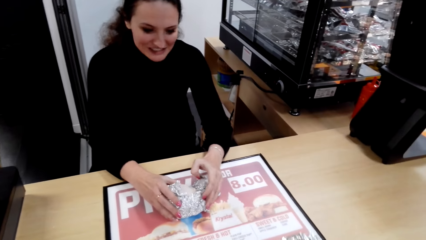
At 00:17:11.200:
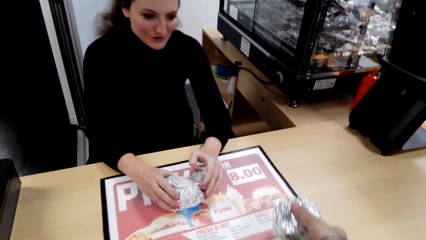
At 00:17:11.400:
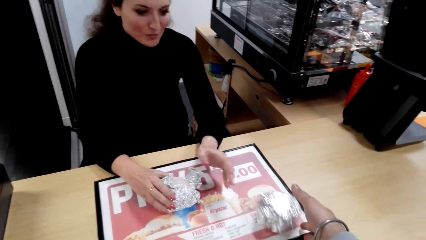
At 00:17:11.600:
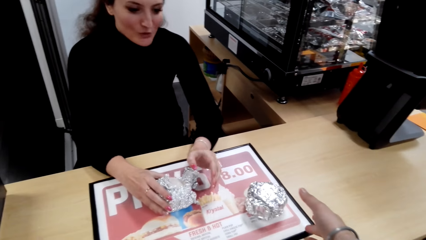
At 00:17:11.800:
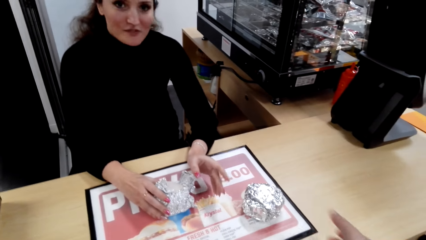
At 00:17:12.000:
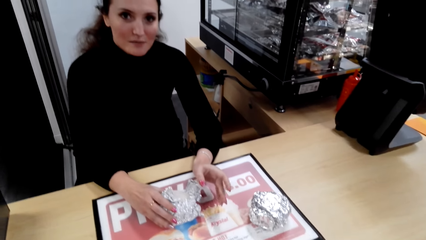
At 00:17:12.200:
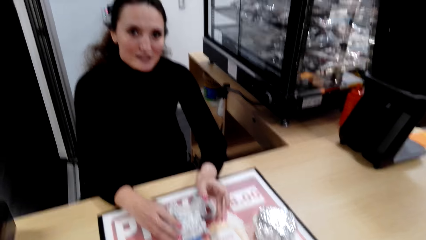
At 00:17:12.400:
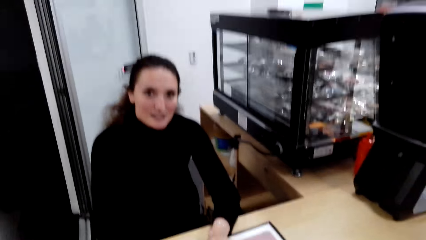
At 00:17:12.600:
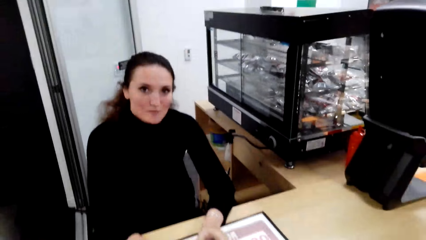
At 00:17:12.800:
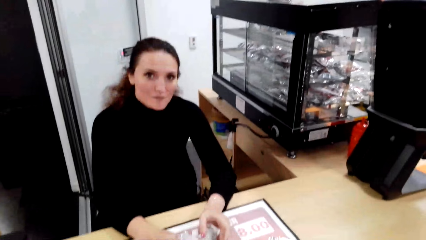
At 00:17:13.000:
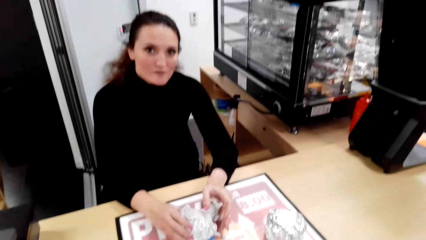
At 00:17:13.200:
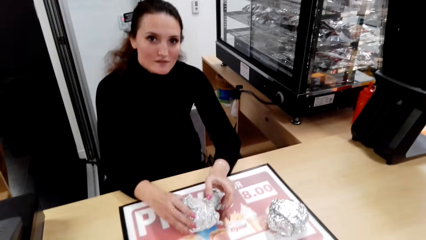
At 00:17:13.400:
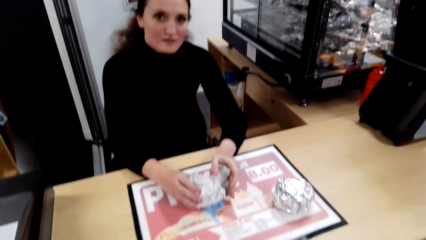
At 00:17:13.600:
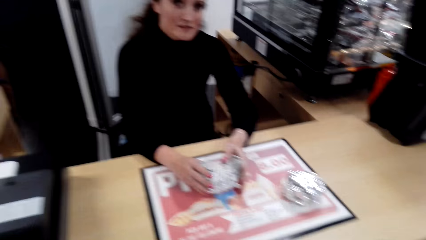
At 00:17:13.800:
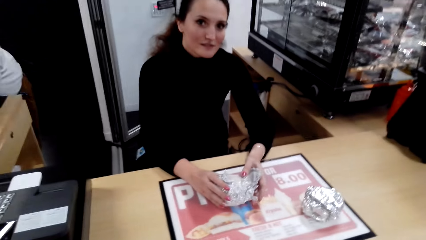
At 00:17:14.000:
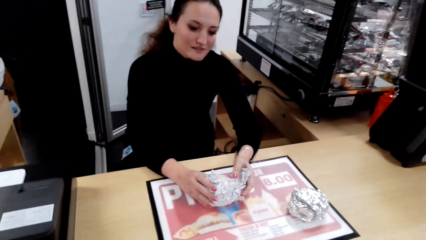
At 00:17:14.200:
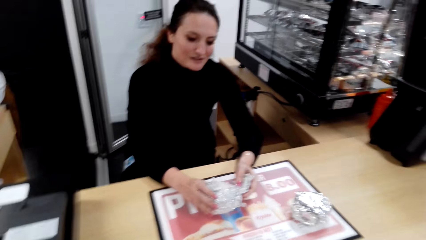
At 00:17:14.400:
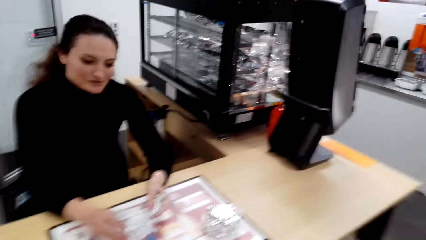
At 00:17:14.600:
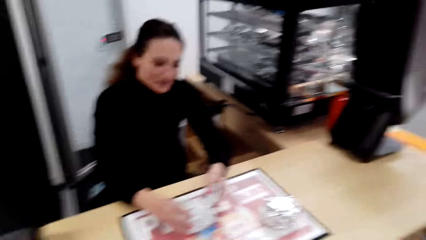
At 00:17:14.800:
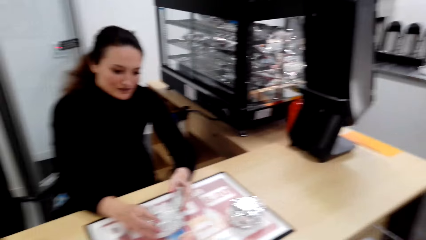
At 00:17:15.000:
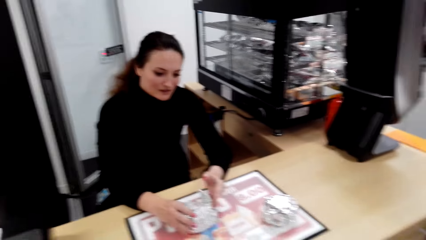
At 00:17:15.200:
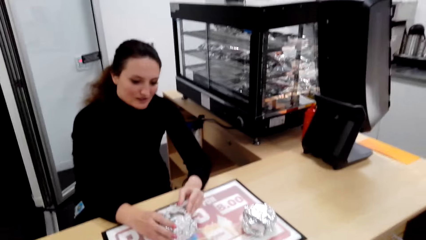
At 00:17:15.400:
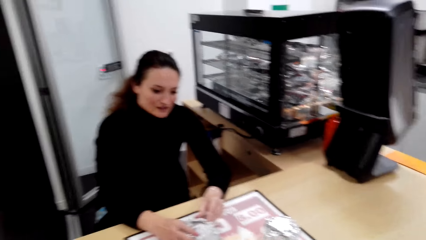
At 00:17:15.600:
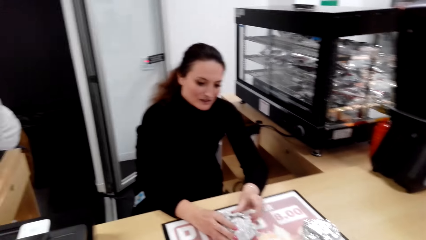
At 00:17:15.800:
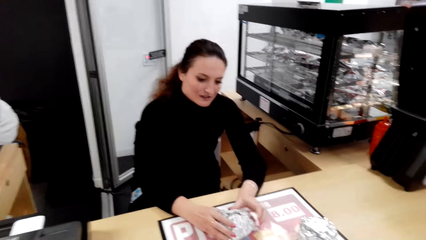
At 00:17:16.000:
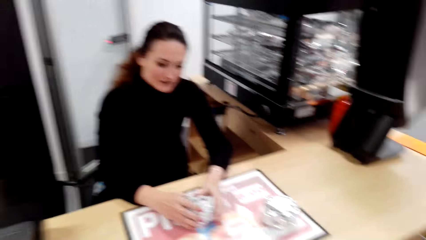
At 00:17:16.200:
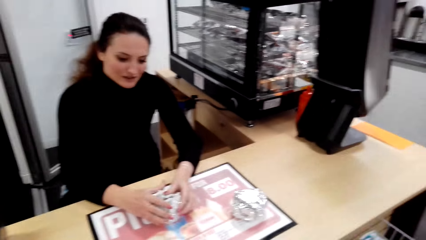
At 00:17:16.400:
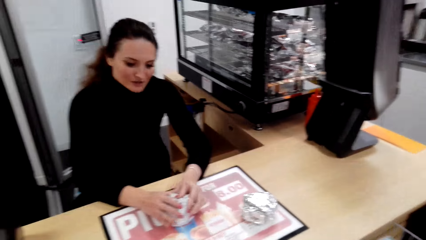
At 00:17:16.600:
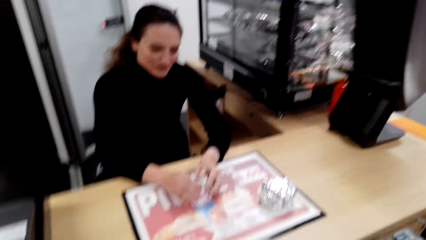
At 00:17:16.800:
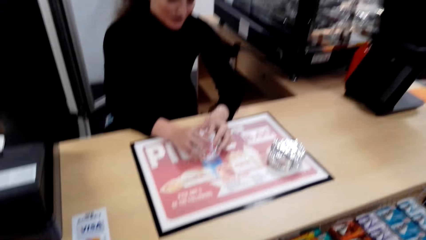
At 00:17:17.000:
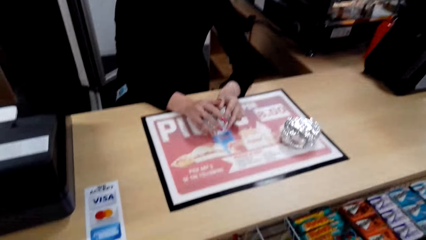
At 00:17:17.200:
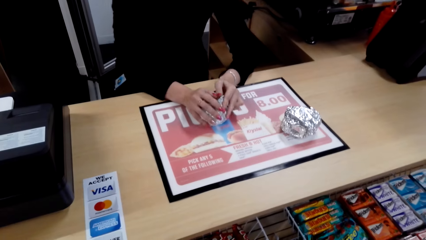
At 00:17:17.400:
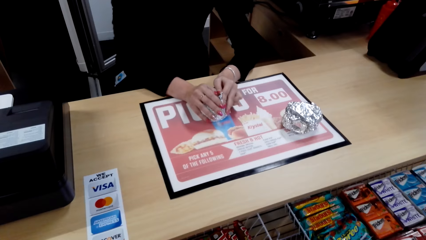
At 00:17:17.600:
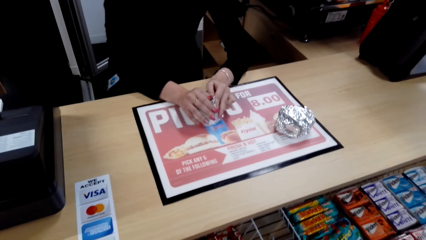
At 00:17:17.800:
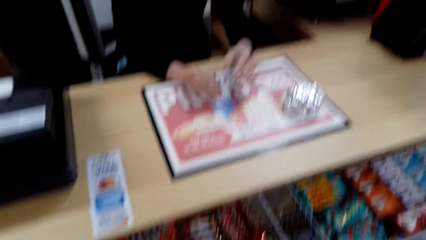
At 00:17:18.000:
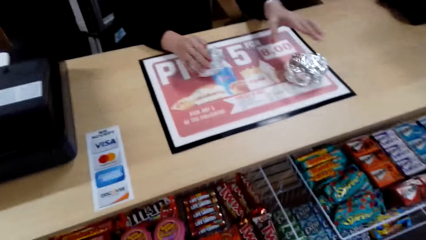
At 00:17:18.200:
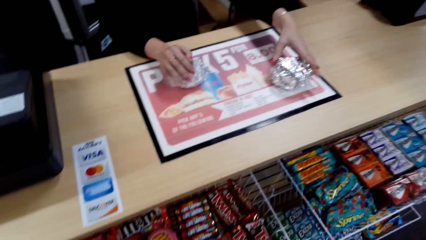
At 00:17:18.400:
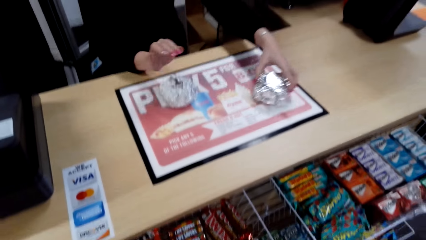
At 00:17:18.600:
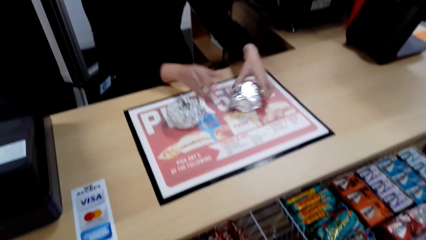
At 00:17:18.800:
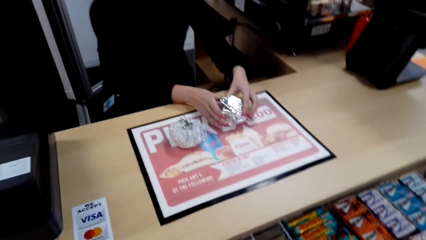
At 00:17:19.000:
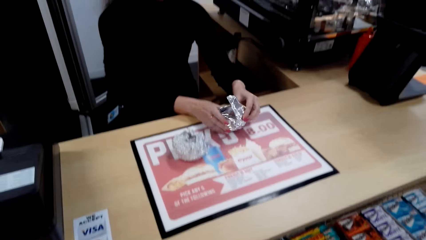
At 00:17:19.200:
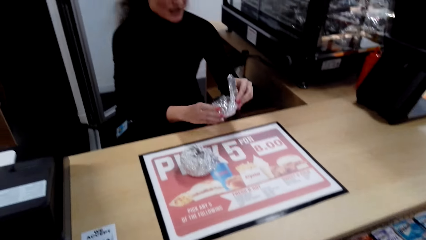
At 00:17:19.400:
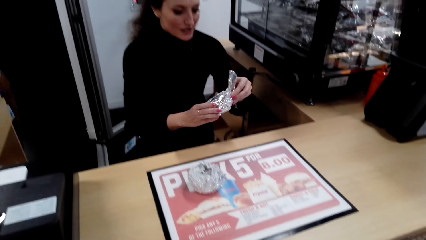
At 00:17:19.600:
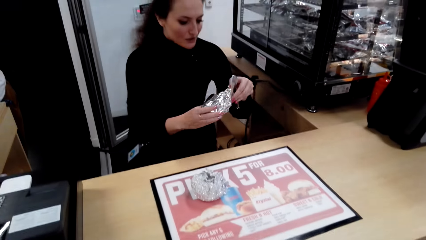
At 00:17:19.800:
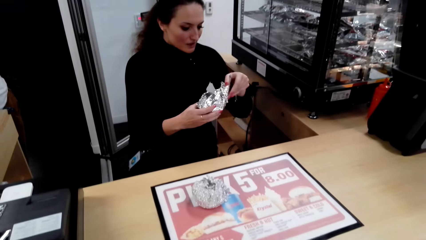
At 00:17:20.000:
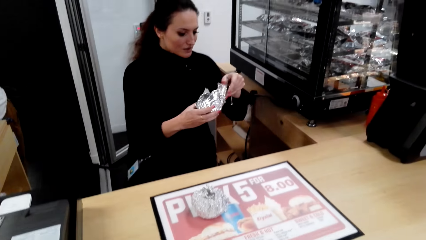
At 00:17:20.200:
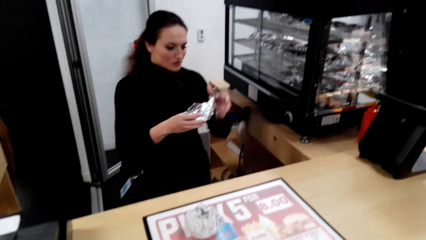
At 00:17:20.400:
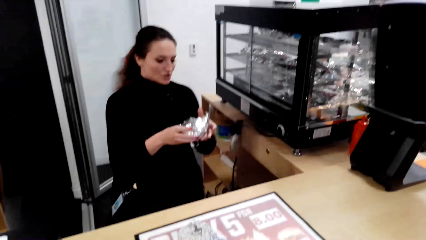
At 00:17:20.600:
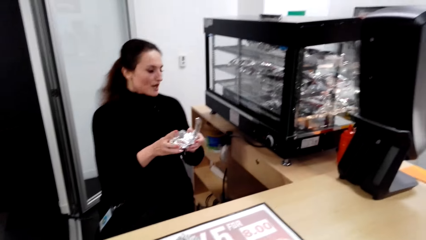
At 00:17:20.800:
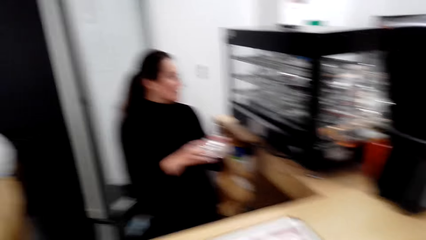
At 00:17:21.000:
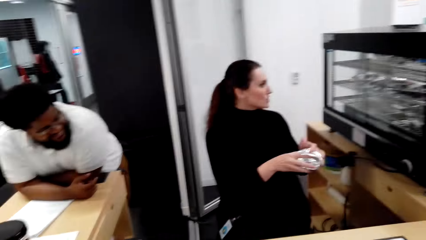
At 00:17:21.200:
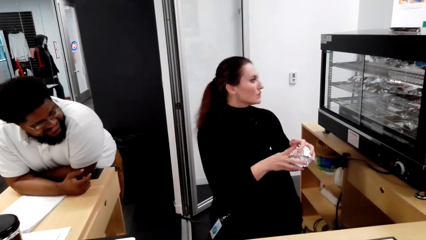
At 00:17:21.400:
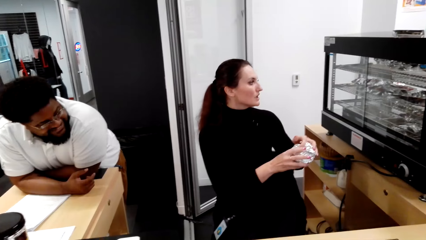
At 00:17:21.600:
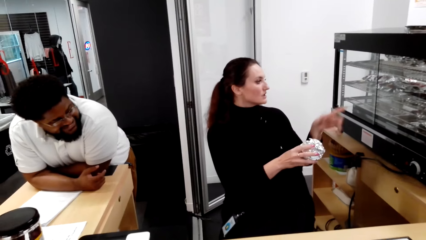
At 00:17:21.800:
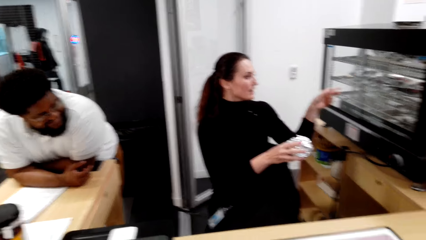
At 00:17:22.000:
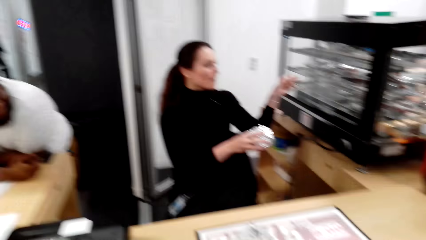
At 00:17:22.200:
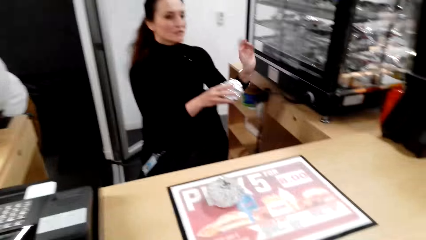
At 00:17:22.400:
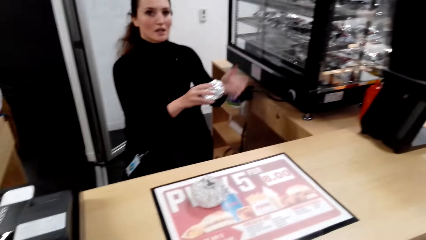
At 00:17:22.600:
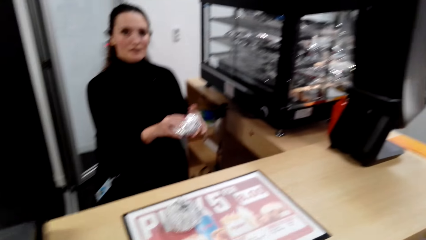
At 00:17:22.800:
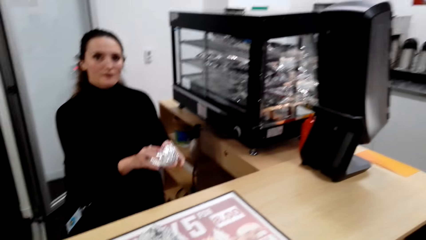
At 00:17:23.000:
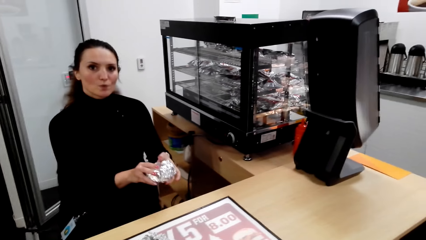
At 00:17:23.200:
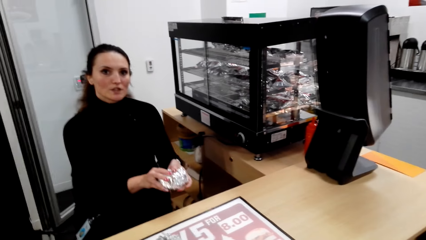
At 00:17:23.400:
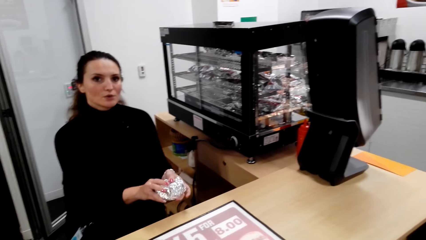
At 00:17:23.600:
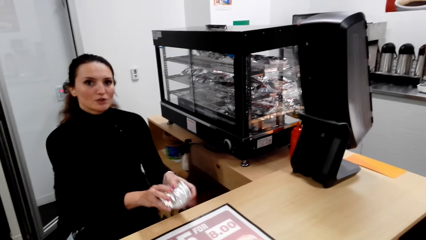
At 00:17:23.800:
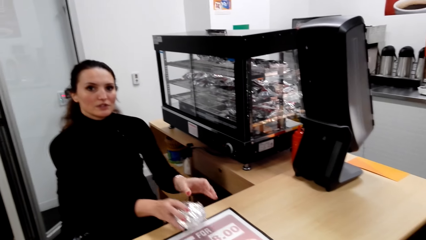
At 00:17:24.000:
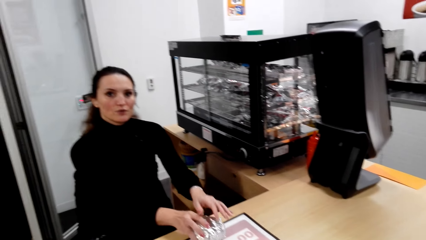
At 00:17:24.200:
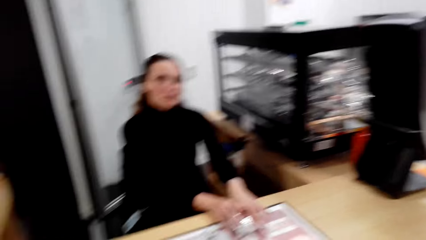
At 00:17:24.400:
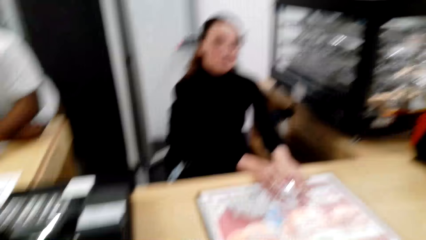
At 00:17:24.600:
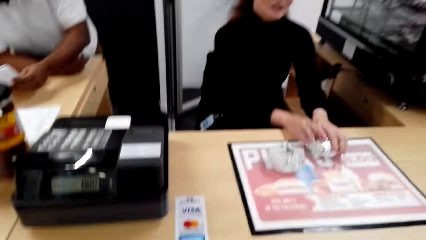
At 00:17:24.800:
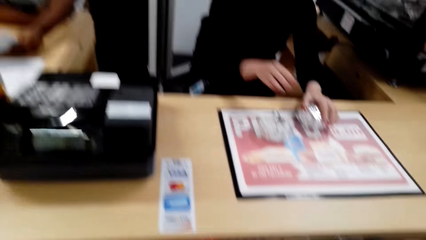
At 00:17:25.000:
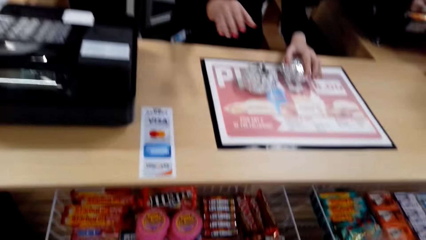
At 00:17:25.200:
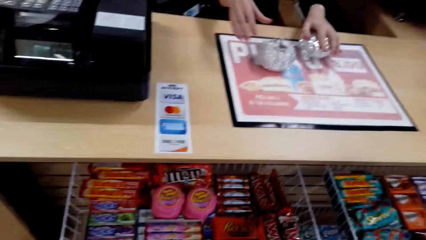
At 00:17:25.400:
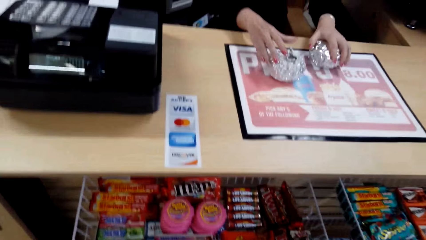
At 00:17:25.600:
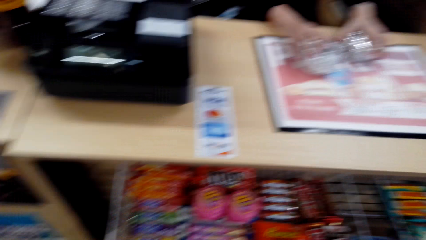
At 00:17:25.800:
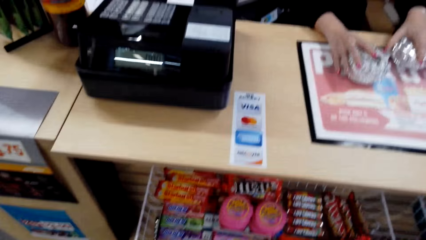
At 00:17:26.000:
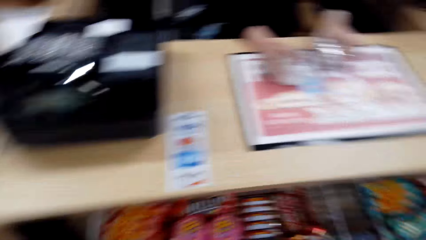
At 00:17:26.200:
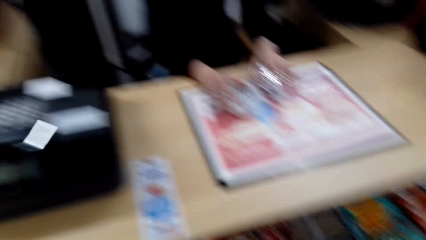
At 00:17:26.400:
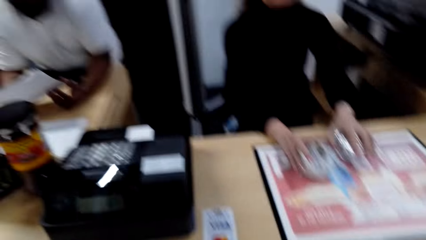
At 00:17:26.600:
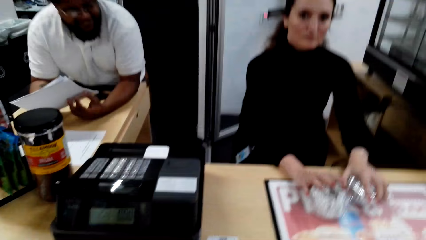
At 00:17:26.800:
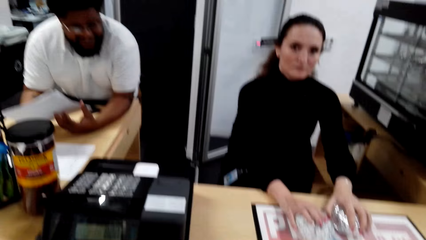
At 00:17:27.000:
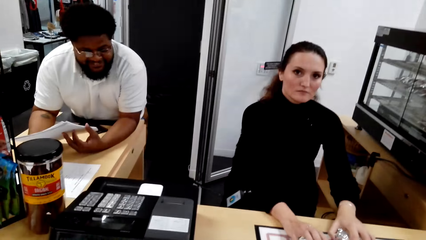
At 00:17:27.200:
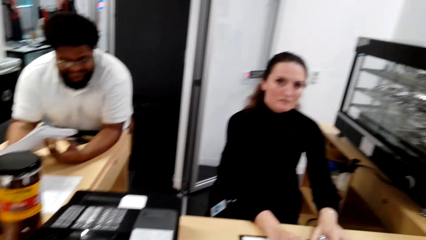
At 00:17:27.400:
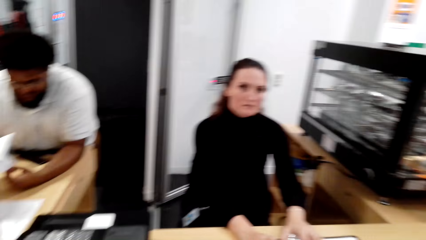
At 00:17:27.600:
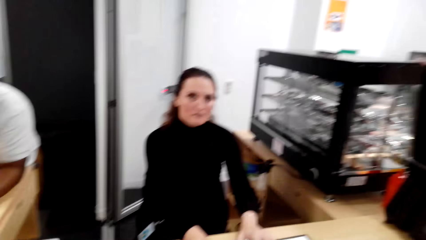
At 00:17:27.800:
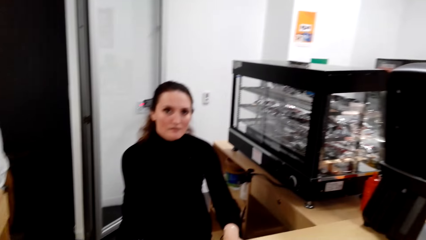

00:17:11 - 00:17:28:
The camera wearer throws the burger to the table. A lady talks to the camera wearer. The lady picks up the burger on the table. The lady unfolds the foil. The lady returns the burger on the table. The lady holds both burgers.
